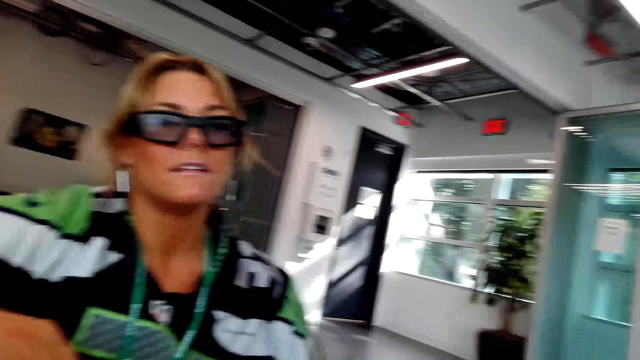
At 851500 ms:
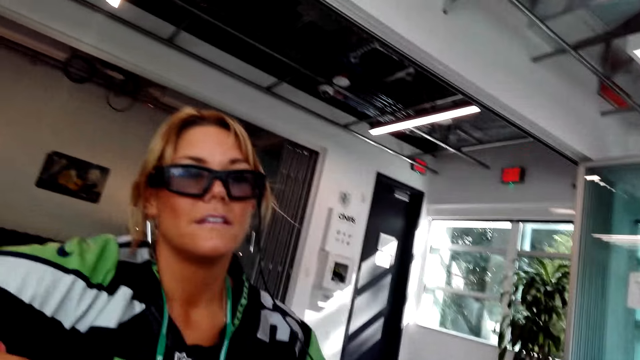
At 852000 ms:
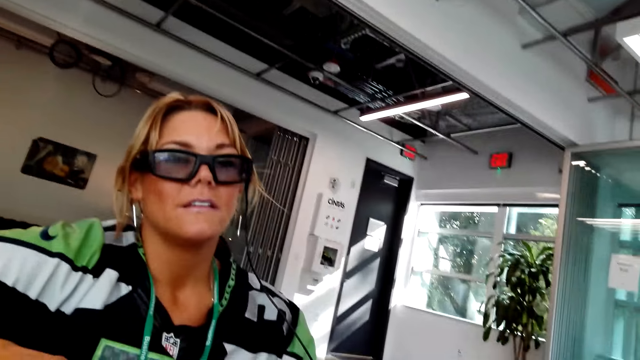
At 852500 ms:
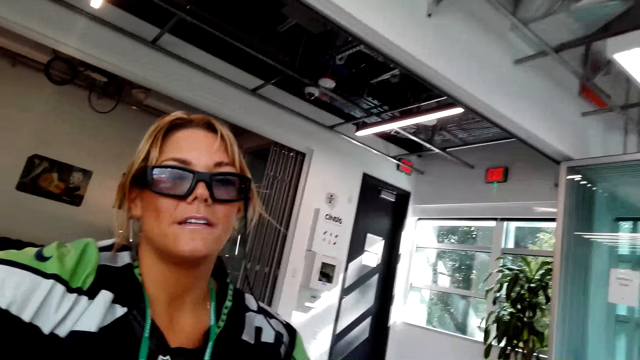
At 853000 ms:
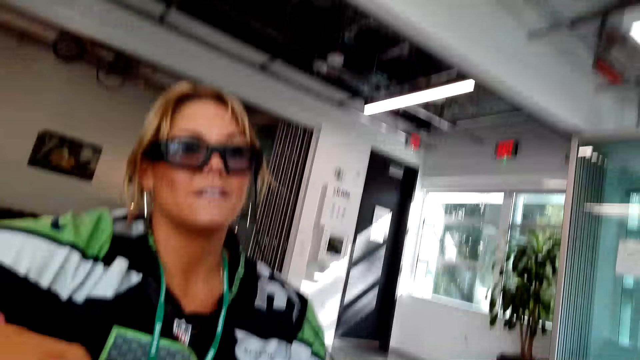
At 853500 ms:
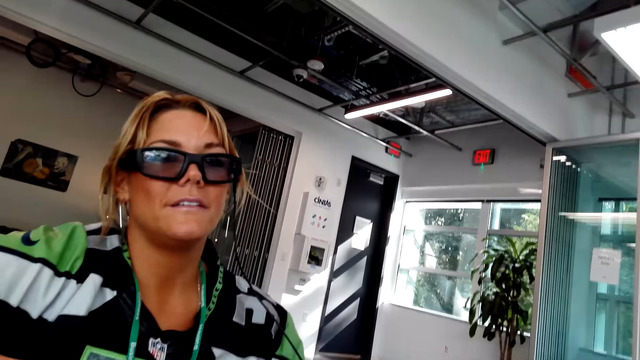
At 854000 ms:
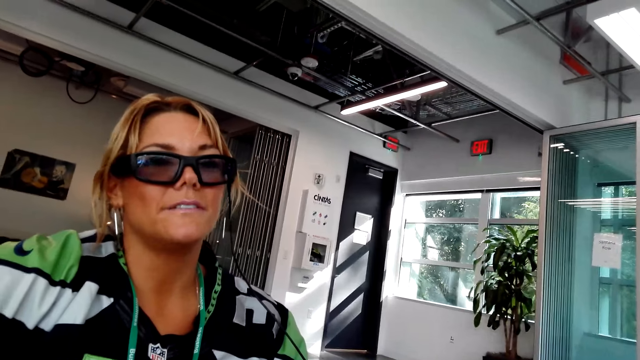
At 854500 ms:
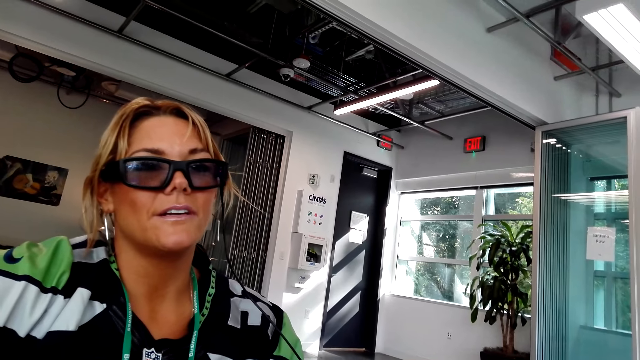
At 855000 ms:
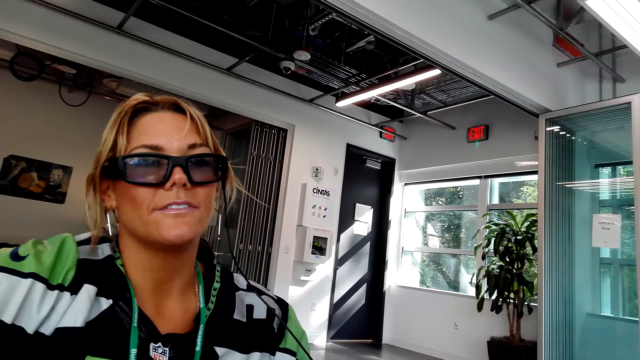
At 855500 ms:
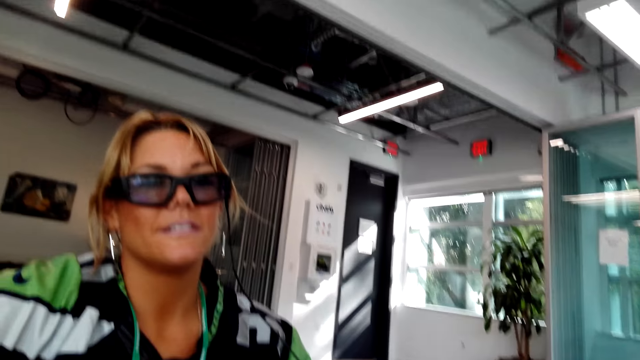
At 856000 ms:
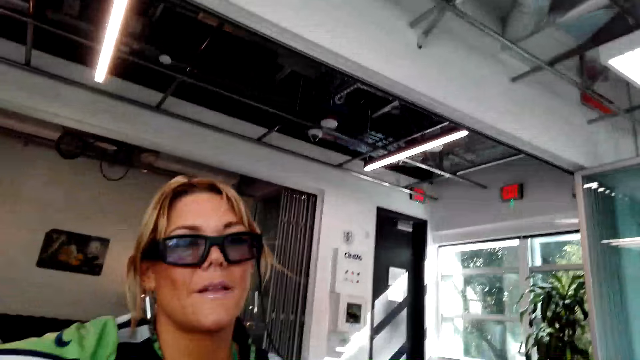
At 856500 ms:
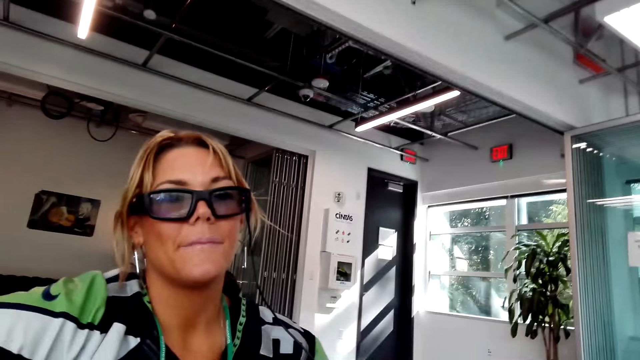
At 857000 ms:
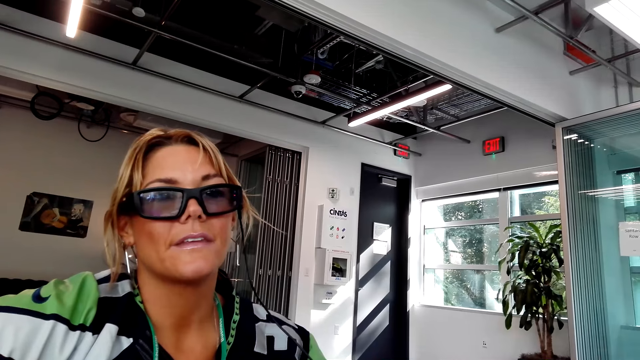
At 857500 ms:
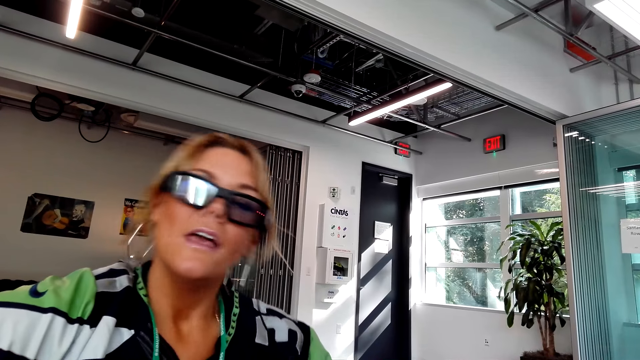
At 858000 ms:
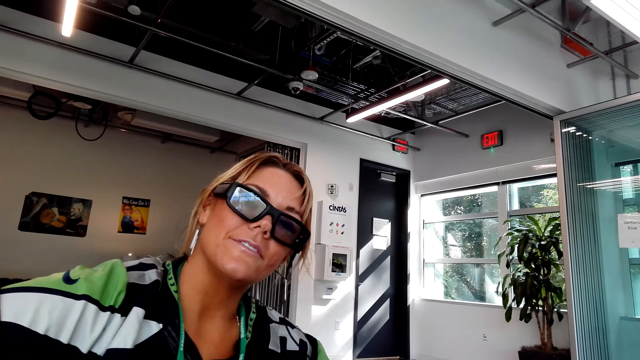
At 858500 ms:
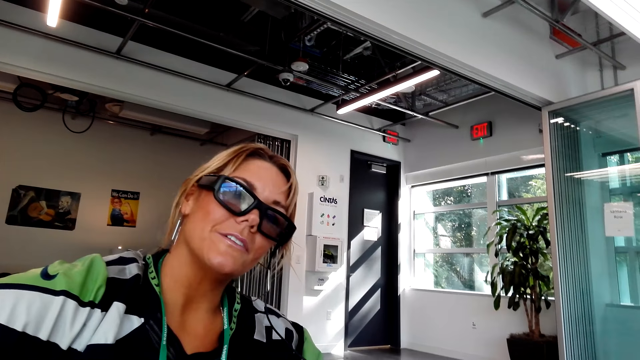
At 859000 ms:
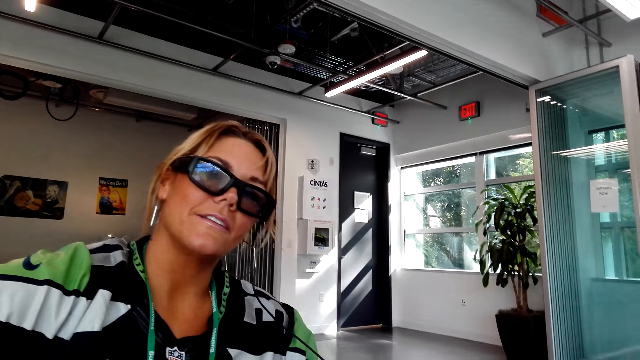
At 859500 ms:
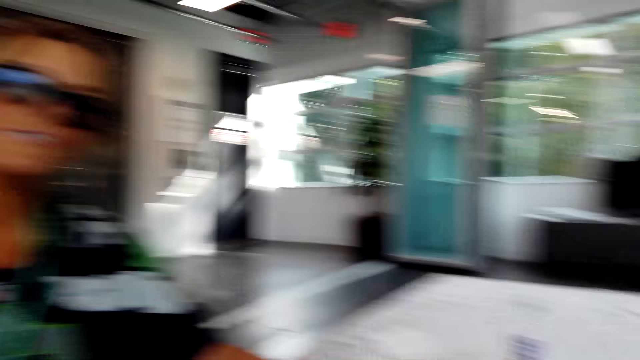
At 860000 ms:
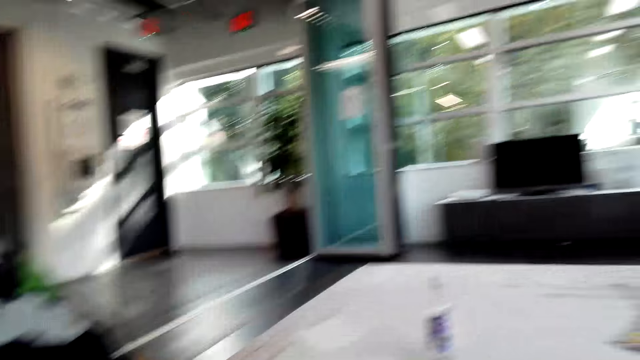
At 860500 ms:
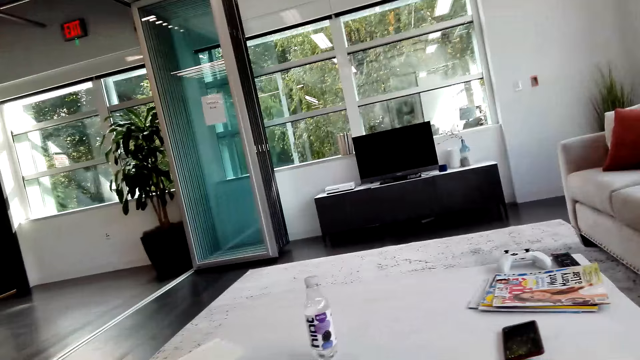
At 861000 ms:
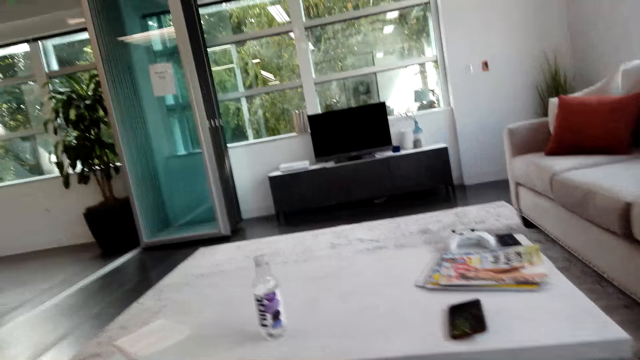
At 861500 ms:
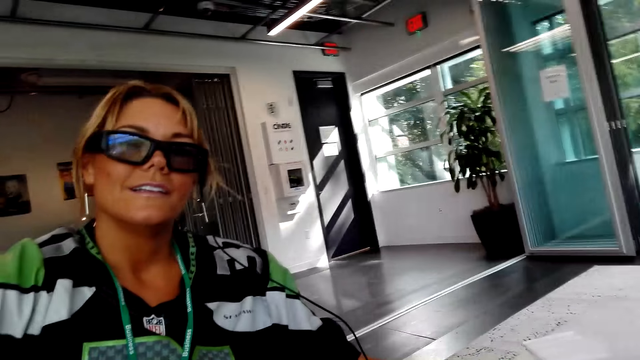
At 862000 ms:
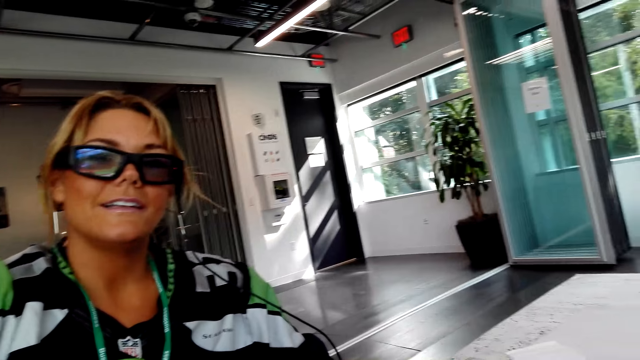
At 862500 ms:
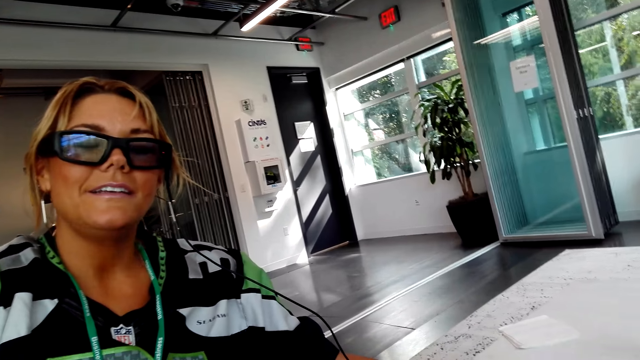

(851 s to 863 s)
A lady talks to the camera wearer.

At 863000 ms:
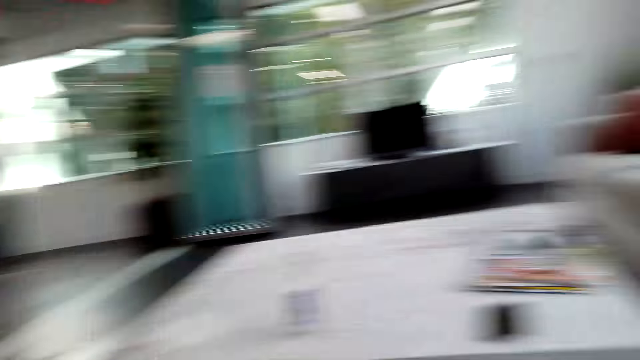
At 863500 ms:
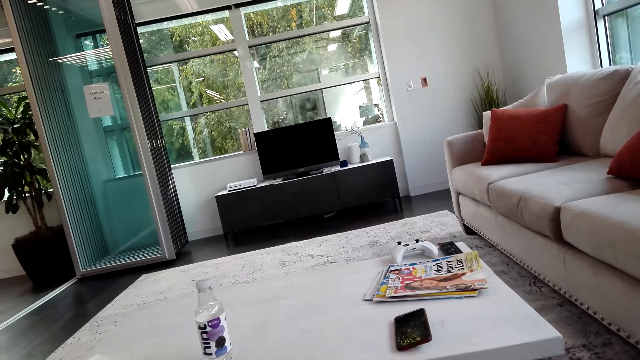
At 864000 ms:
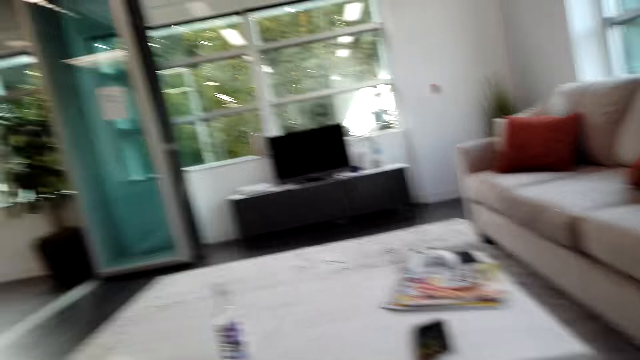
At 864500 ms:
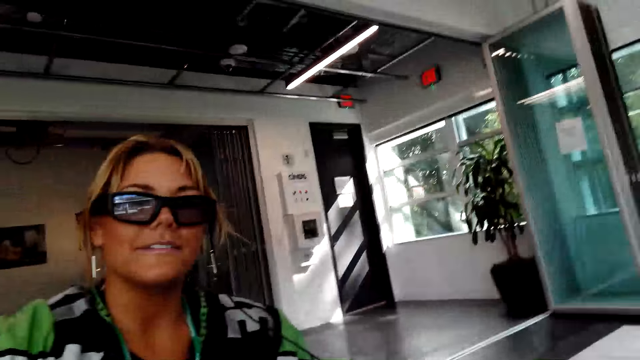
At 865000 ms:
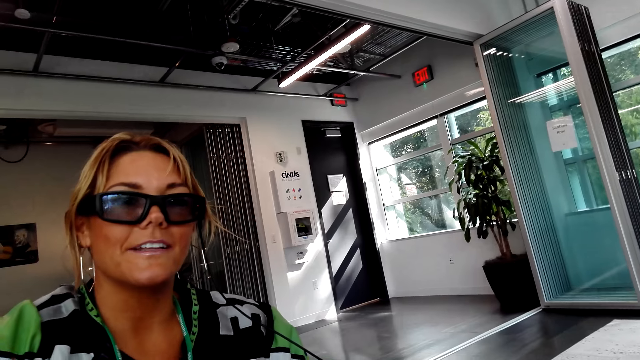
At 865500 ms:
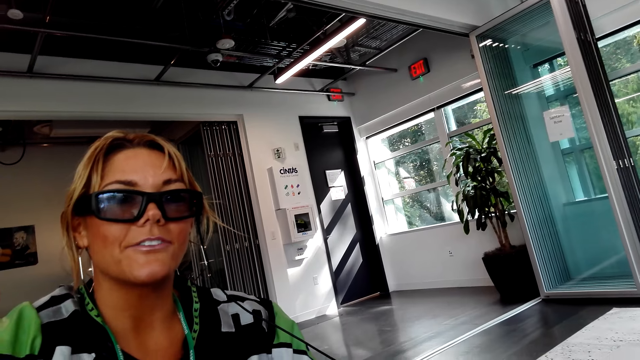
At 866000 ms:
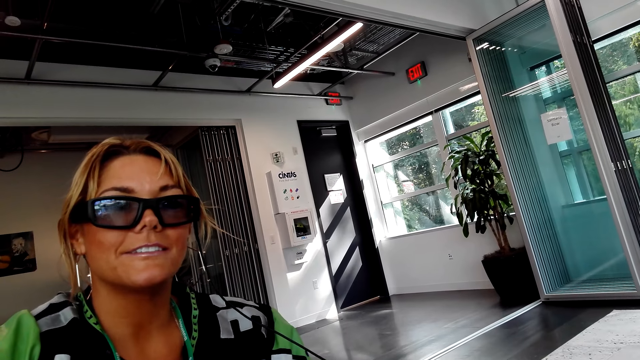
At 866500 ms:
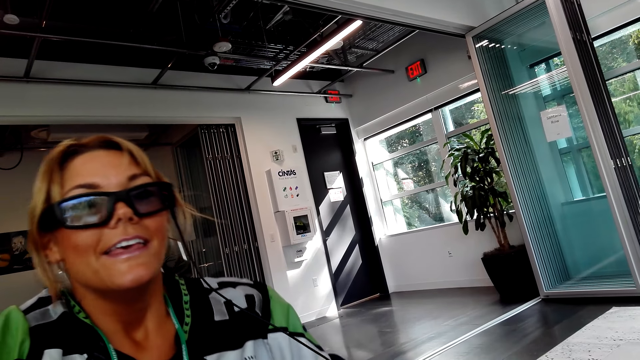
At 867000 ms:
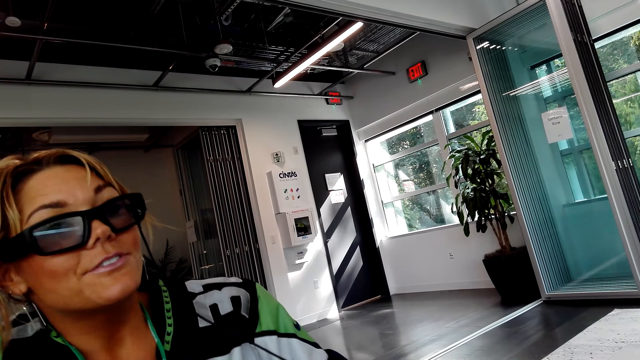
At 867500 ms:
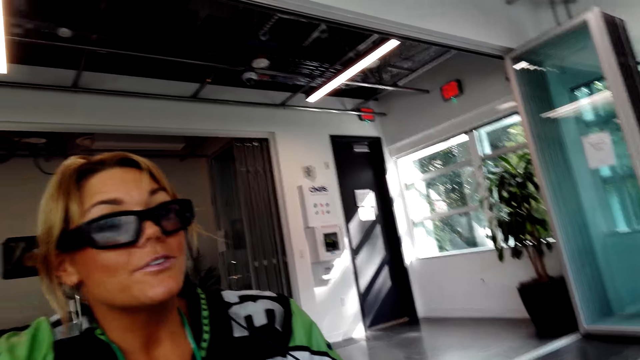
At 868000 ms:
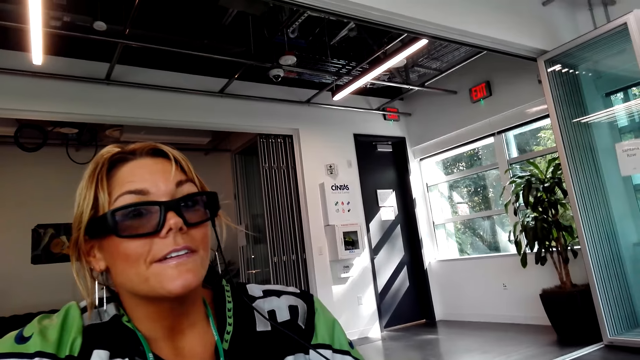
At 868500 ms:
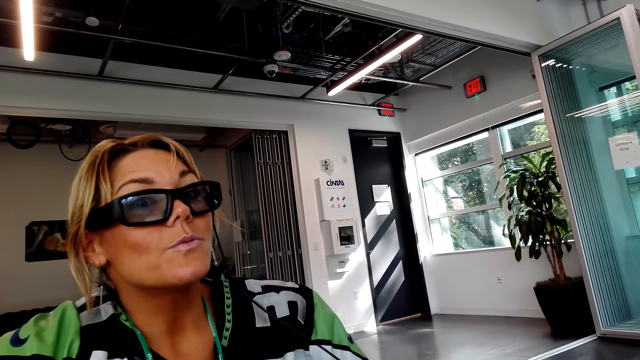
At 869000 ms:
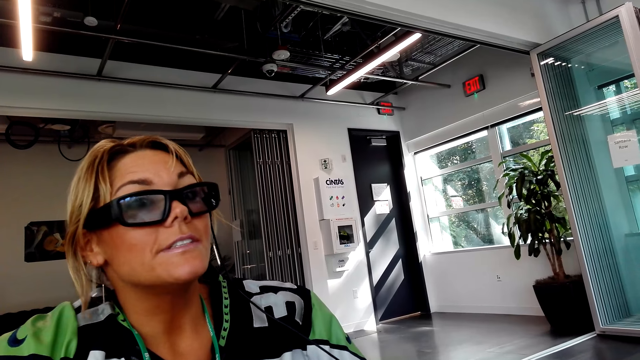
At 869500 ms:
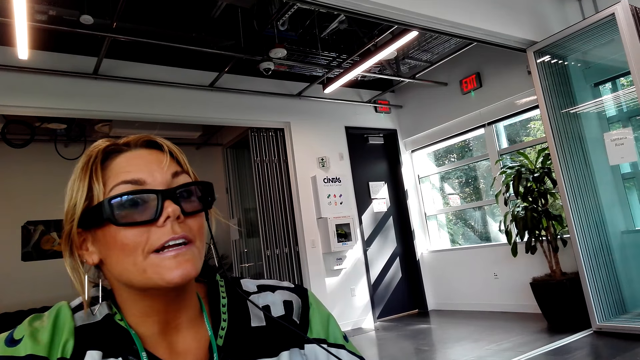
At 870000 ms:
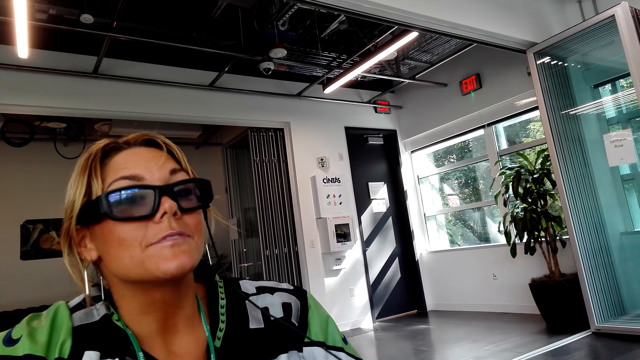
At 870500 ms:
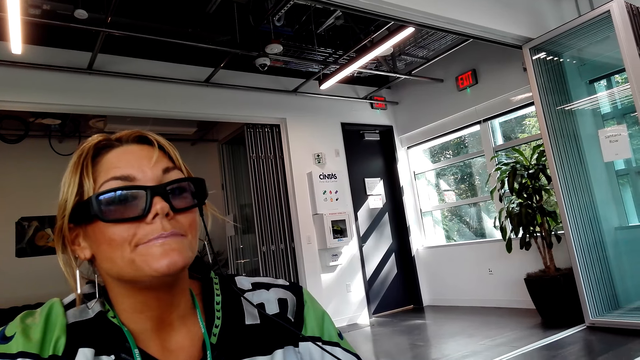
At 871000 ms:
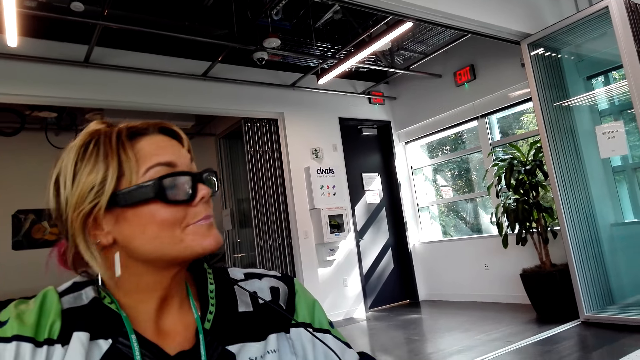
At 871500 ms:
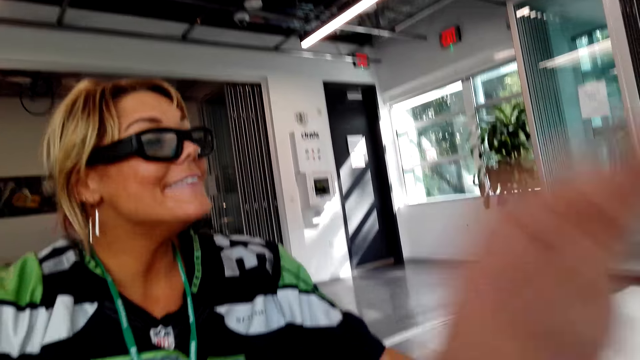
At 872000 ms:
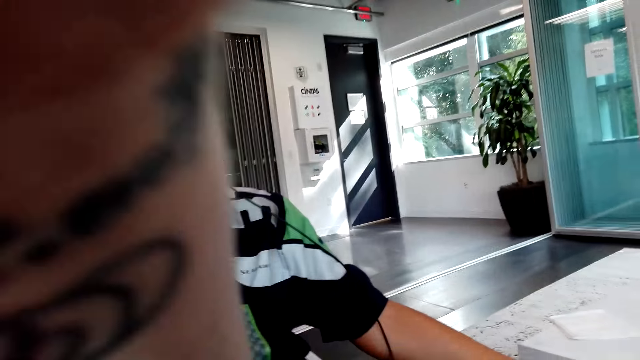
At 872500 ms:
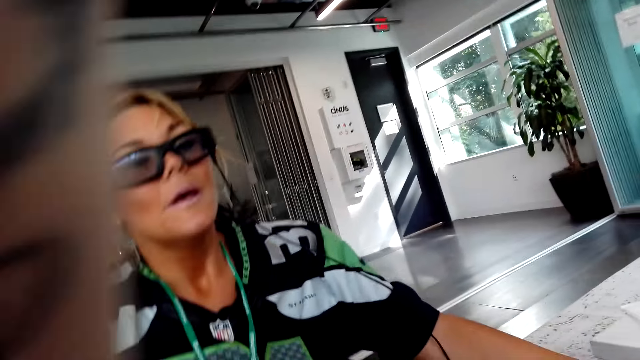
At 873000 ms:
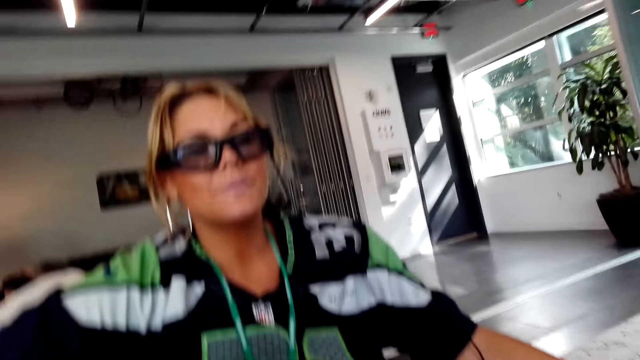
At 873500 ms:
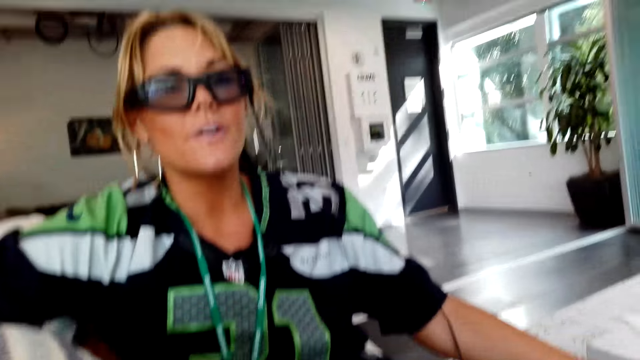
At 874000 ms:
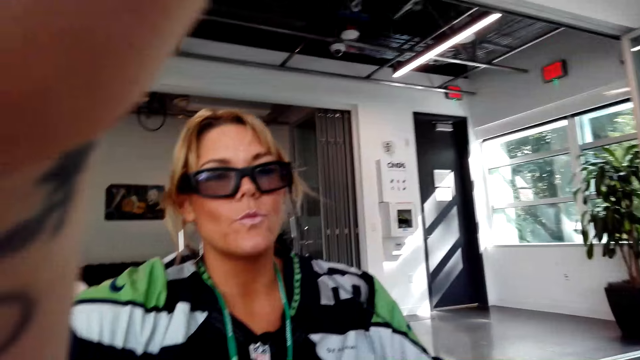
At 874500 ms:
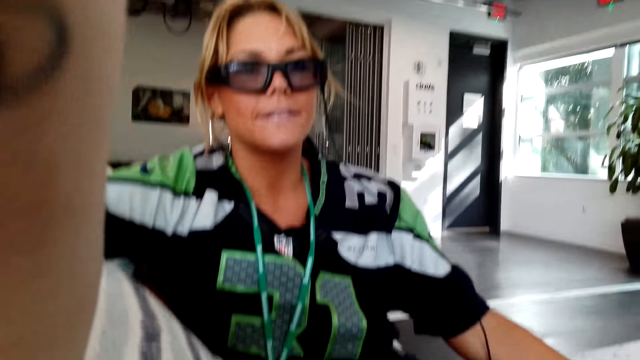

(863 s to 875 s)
The camera wearer raises up the hand.
